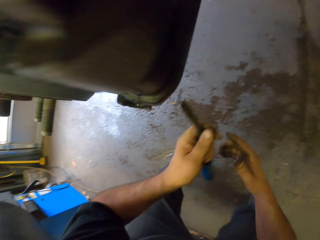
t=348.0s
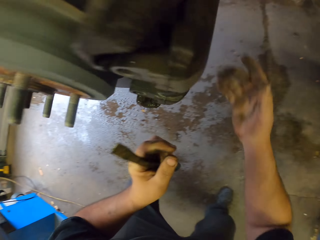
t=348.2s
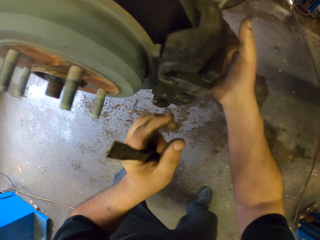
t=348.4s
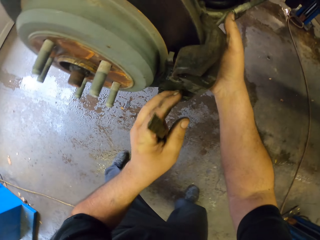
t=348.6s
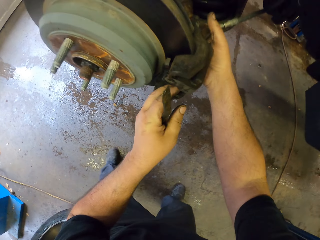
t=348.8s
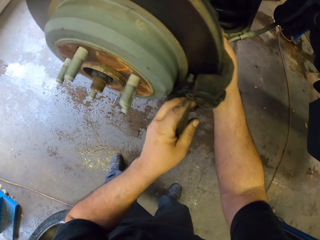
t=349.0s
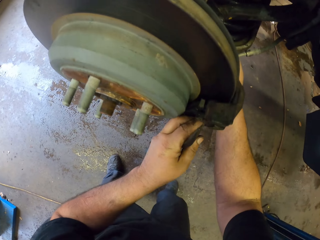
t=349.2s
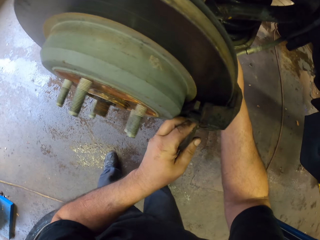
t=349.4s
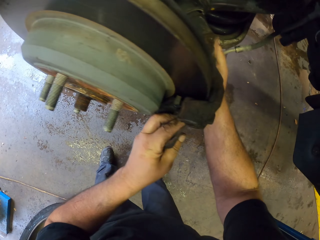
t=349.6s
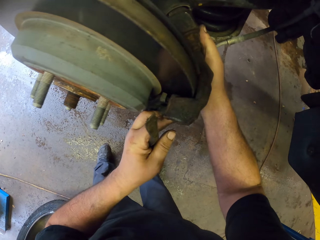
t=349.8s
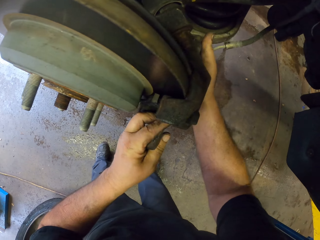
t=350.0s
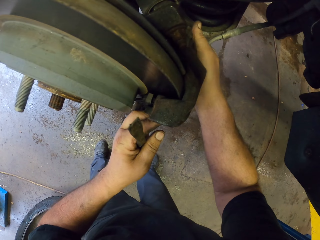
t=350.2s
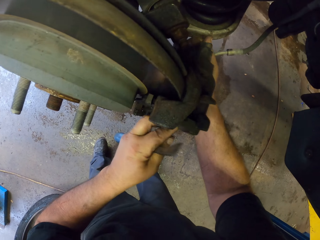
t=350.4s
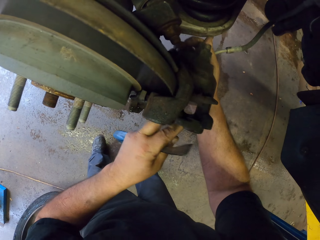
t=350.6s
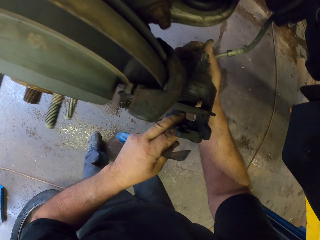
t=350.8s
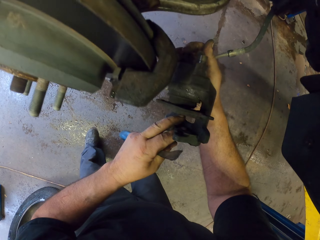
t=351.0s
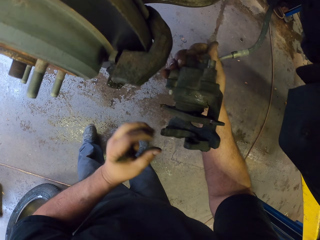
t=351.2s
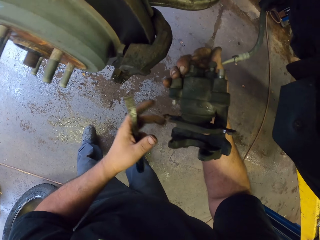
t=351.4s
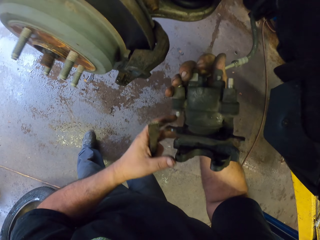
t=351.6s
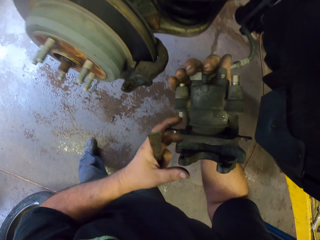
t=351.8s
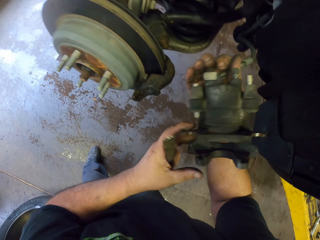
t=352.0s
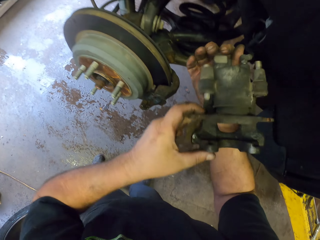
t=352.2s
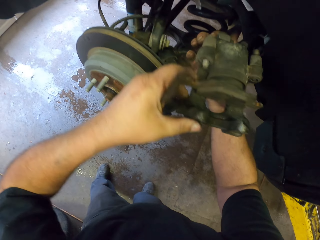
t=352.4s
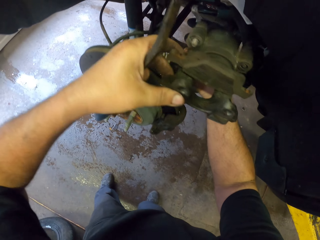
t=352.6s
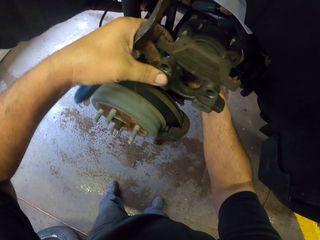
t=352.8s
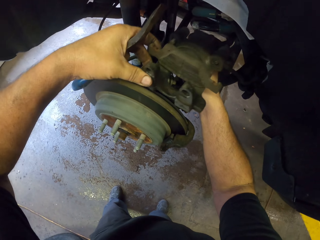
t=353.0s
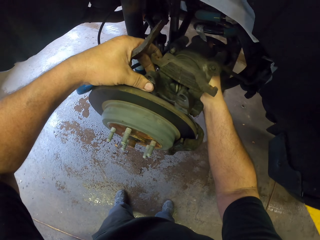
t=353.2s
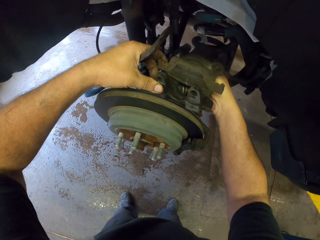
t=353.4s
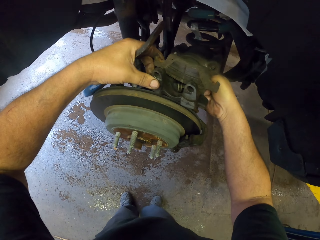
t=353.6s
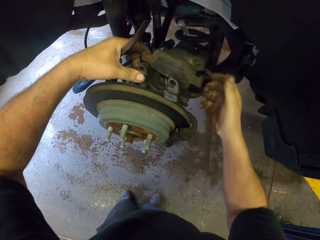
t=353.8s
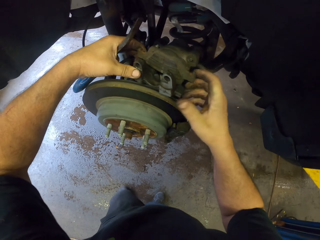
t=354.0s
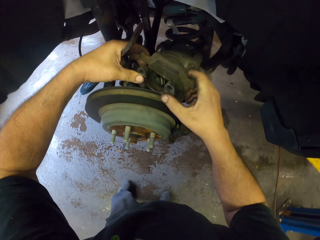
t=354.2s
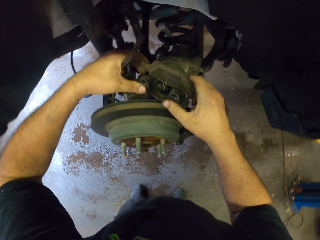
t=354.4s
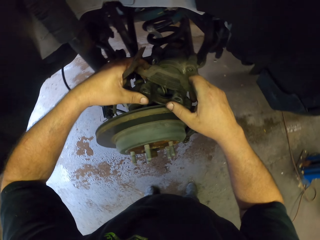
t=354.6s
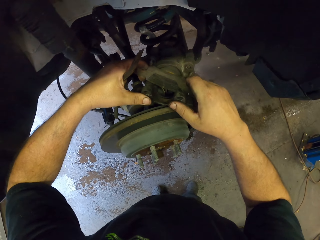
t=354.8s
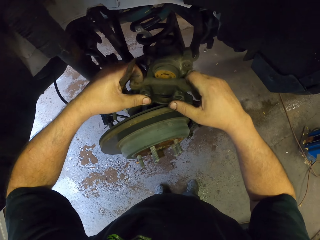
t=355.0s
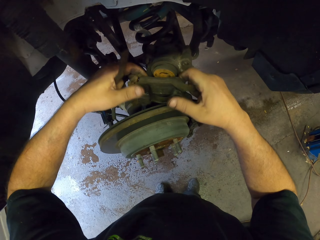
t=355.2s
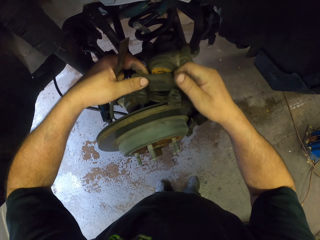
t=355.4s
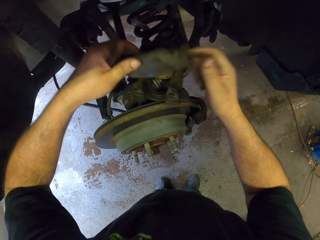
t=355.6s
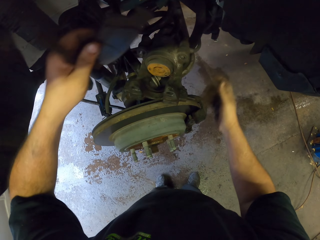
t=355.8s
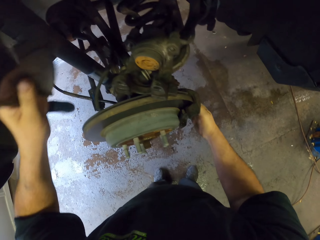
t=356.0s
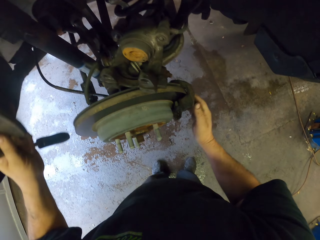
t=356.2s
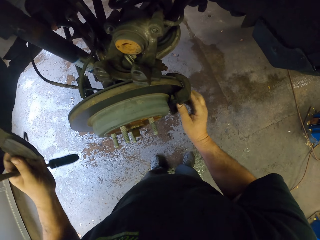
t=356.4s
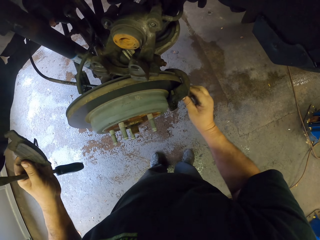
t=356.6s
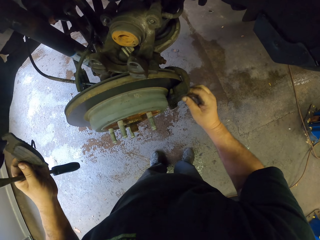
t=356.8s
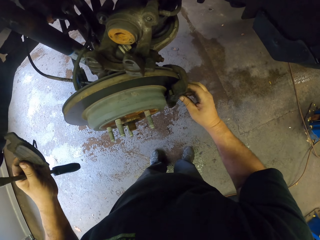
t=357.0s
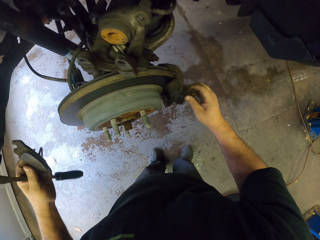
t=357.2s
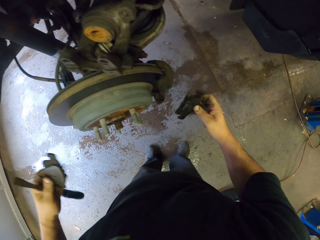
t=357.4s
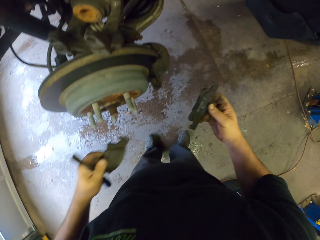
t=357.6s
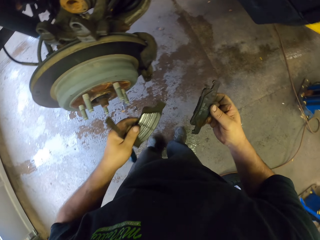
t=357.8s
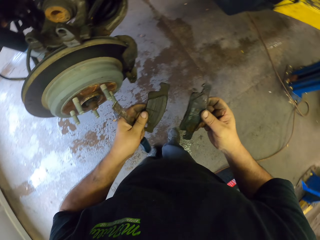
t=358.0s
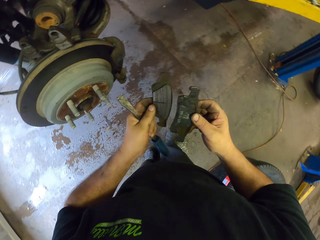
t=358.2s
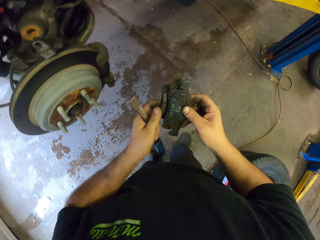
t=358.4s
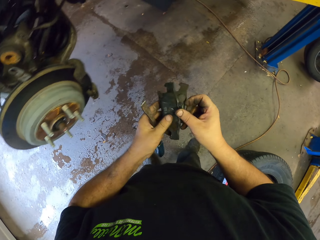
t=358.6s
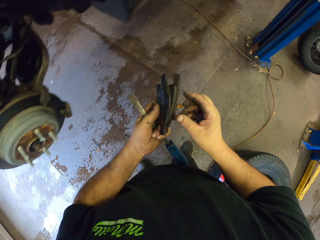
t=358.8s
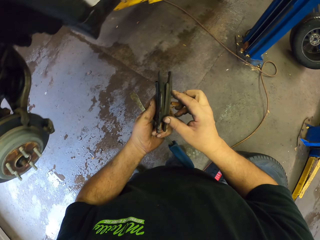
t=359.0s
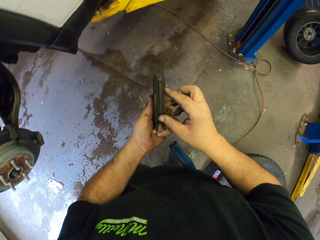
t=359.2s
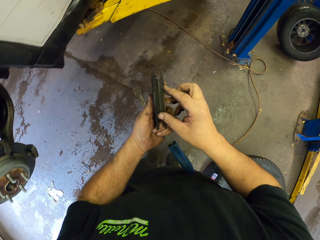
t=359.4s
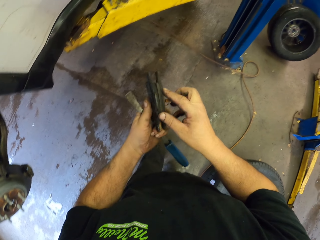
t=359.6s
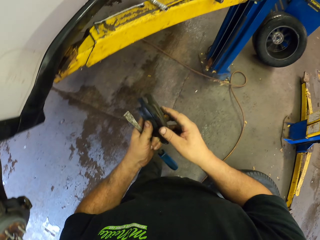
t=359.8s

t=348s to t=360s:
The camera wearer pulls the brake metal from the wheel holder. They remove something from the brake metal.

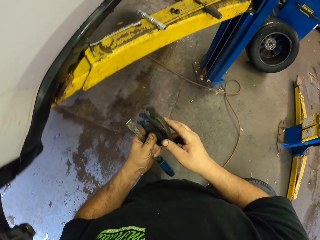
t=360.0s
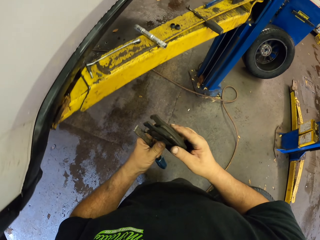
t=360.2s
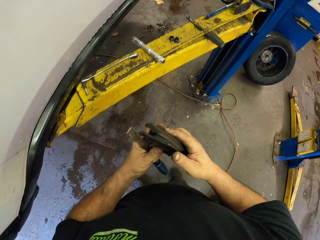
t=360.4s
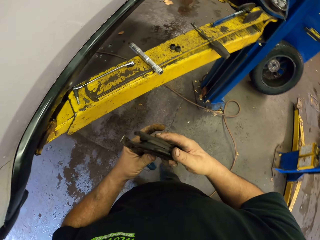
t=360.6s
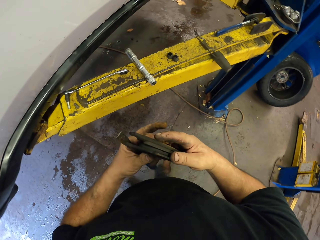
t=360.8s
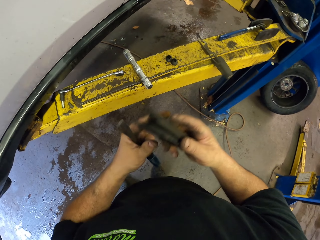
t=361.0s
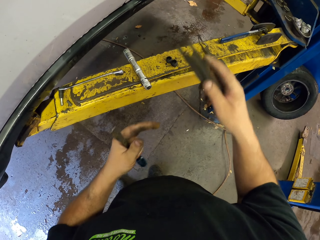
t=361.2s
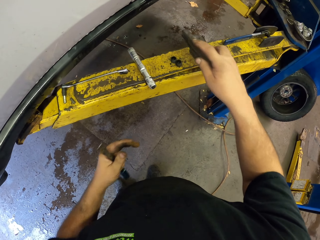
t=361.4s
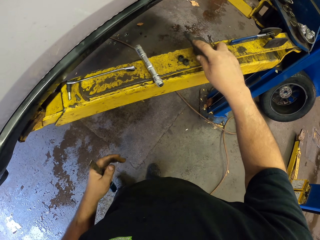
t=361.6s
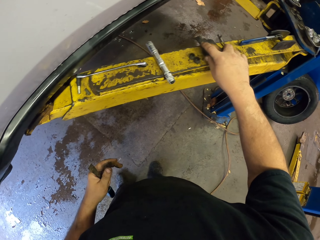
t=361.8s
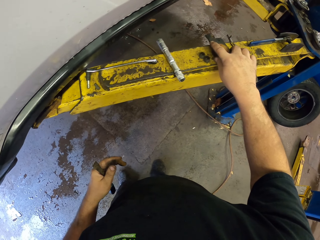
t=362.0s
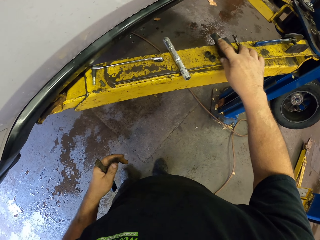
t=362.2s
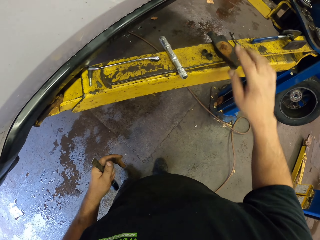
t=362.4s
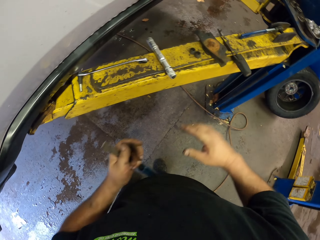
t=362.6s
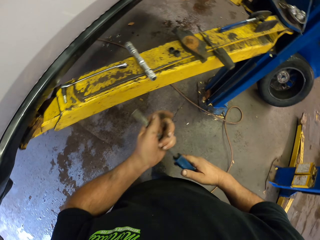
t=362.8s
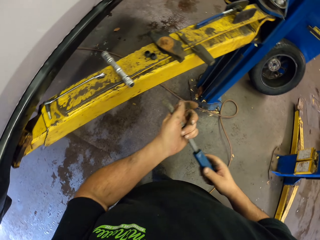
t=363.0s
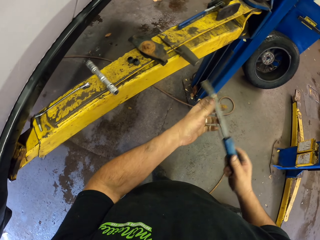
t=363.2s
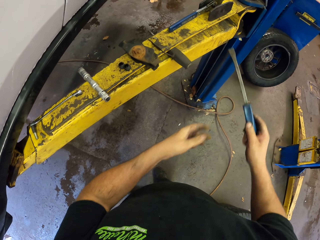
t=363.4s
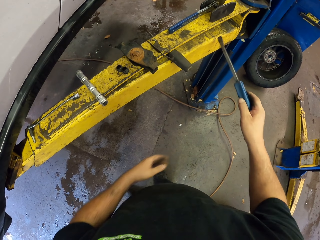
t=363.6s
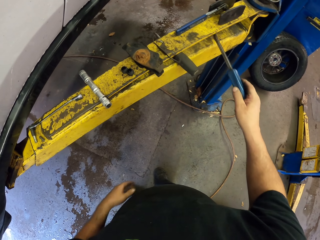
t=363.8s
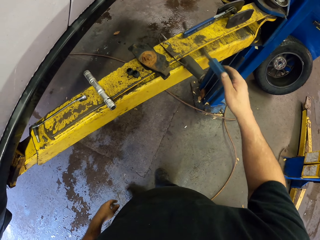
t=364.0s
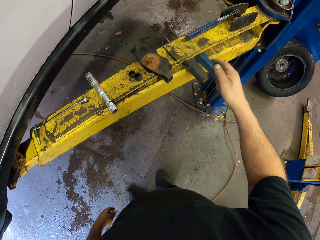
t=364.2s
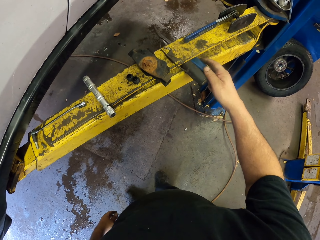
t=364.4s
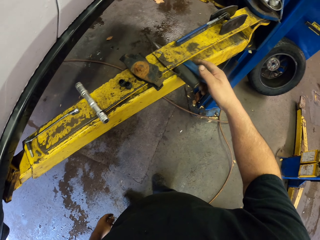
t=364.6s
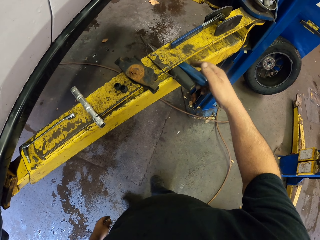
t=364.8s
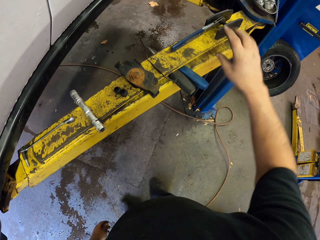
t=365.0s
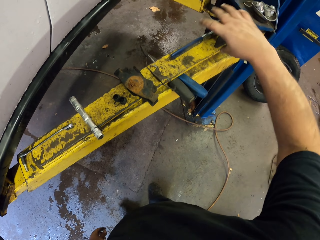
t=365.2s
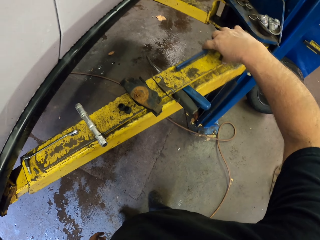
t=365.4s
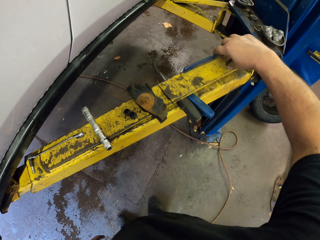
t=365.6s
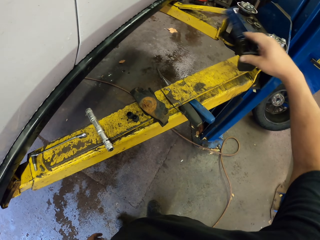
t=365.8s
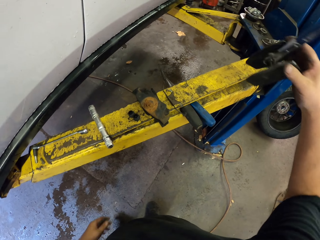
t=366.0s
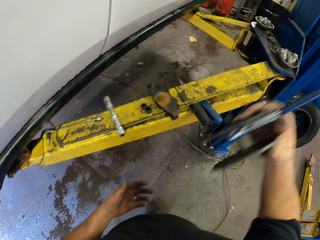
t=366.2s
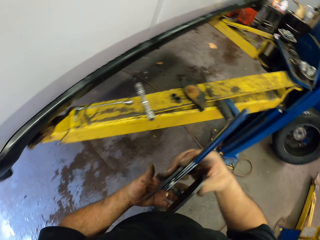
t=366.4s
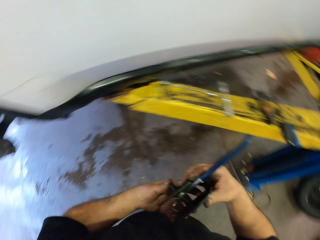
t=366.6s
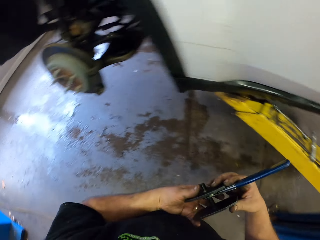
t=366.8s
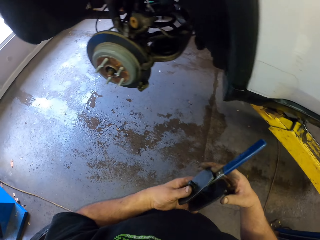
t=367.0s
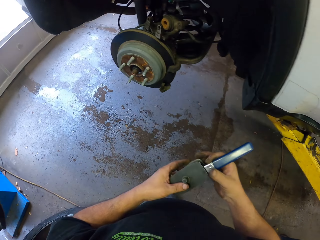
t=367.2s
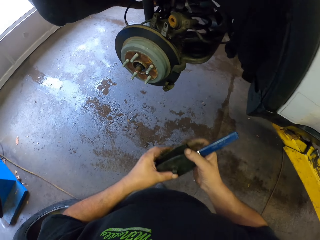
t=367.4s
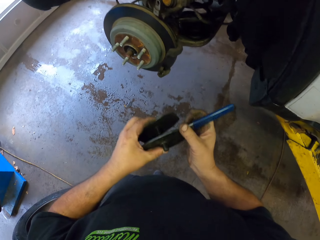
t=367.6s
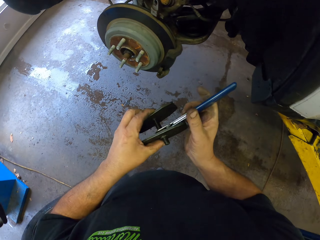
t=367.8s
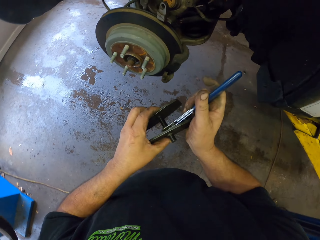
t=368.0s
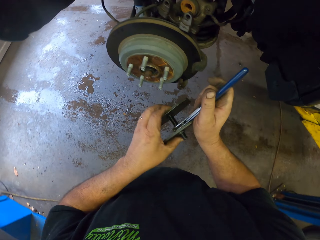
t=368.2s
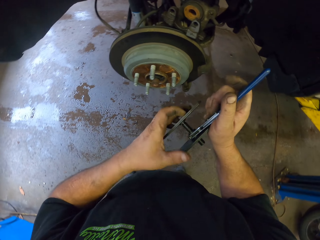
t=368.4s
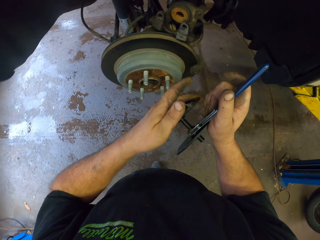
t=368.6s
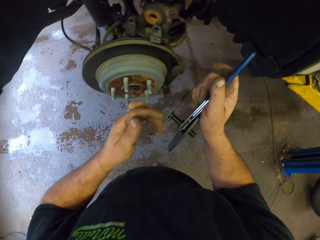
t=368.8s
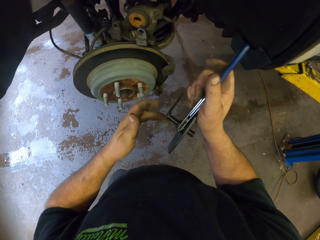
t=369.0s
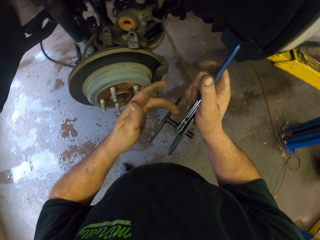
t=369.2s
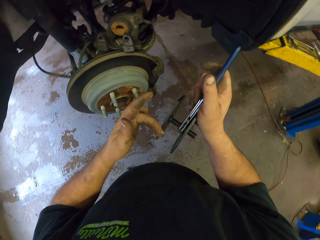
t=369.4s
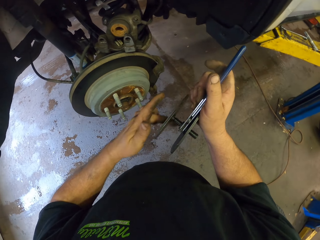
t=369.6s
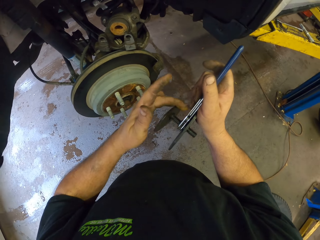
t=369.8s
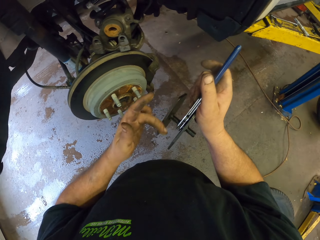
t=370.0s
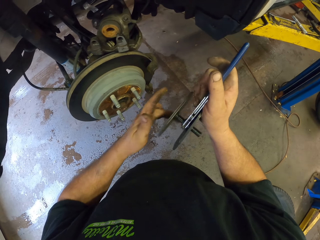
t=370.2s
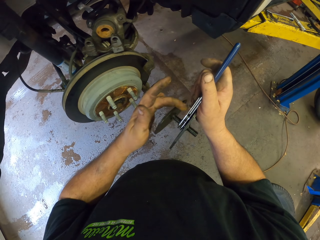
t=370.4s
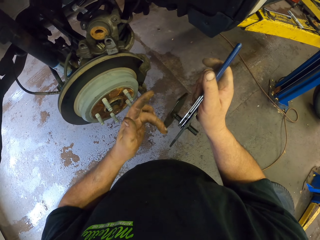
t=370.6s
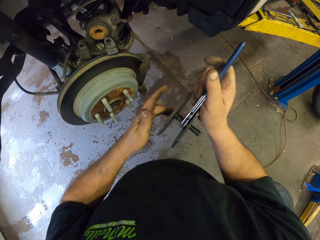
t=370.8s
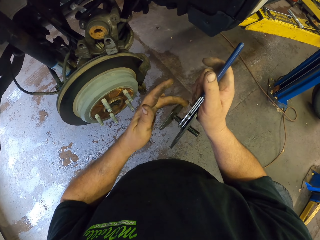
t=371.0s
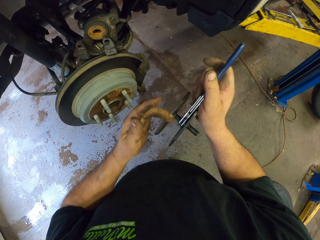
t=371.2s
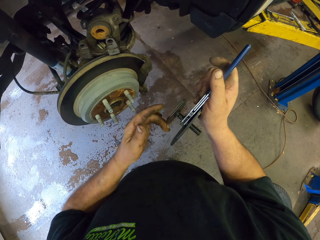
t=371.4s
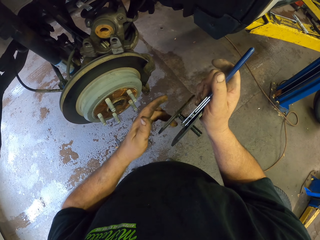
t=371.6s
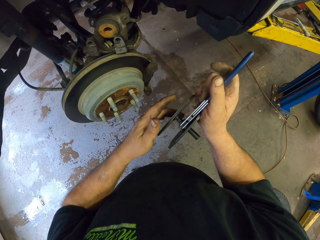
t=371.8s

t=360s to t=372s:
The camera wearer puts the sidewall metal on the crane. They put the screwdriver on the crane. They pick up a spanner from the crane. They loosen something.
